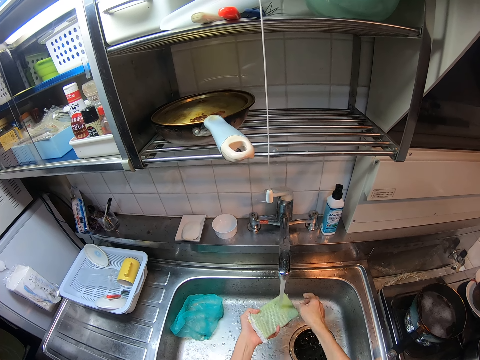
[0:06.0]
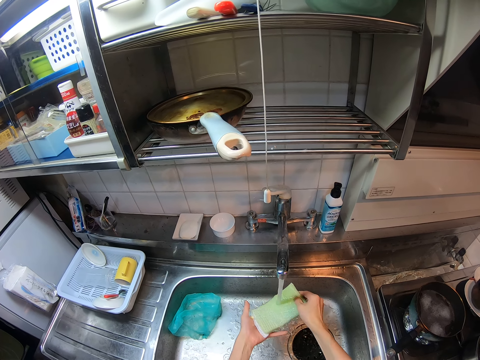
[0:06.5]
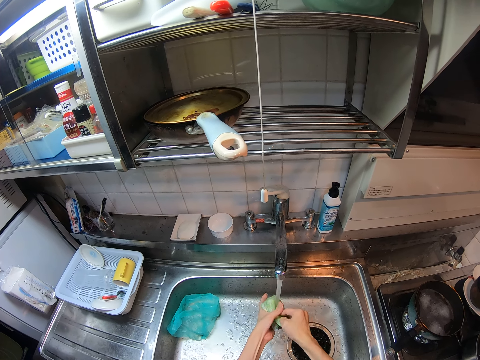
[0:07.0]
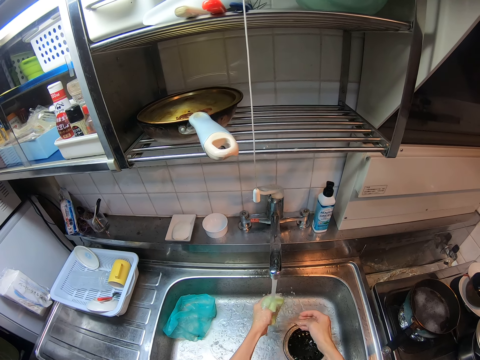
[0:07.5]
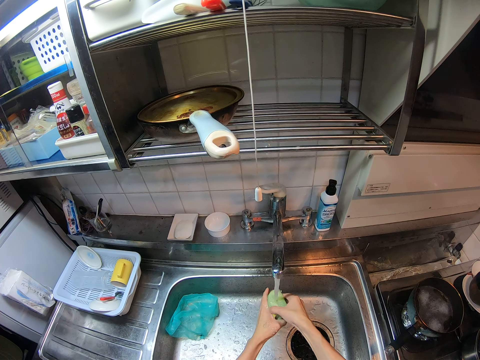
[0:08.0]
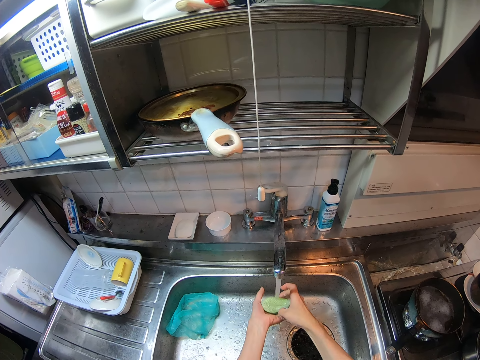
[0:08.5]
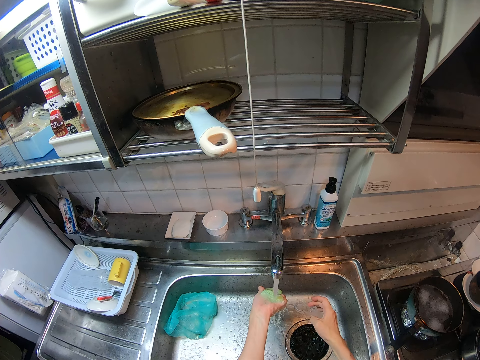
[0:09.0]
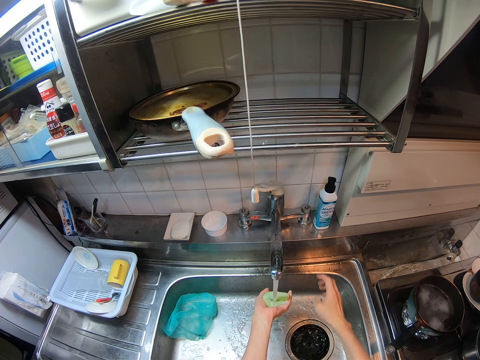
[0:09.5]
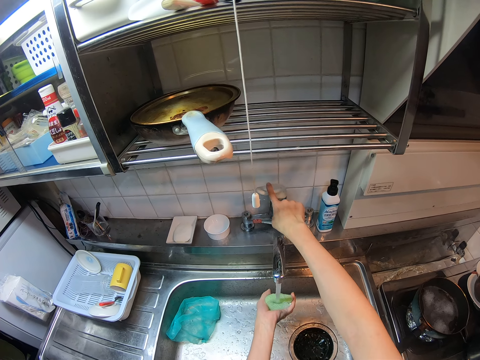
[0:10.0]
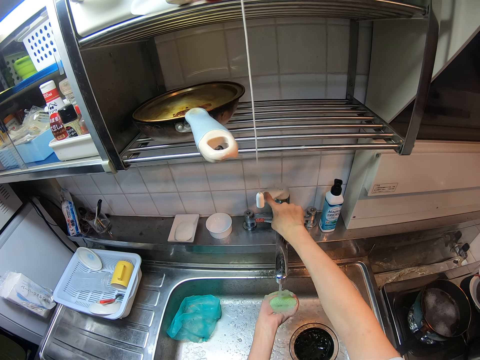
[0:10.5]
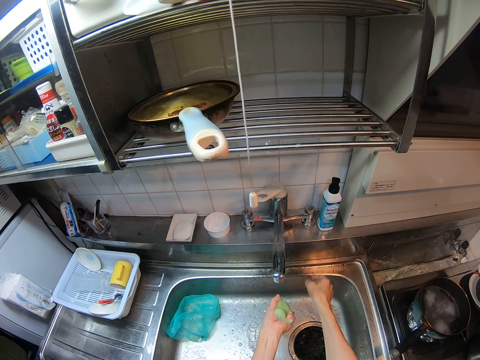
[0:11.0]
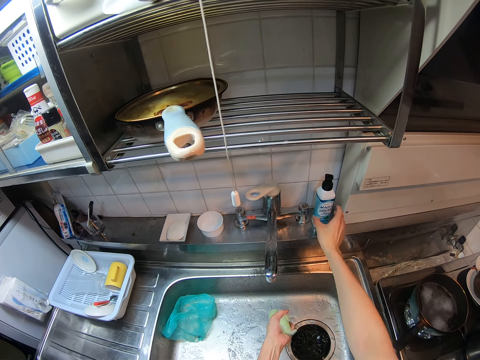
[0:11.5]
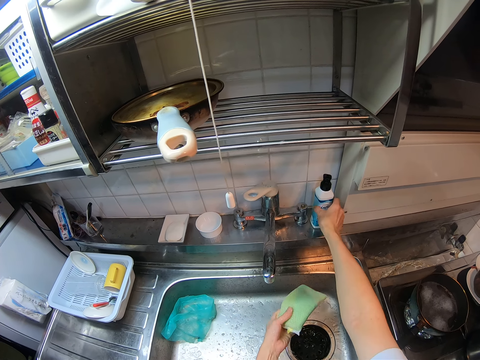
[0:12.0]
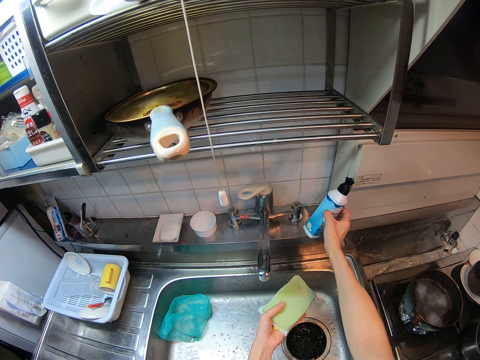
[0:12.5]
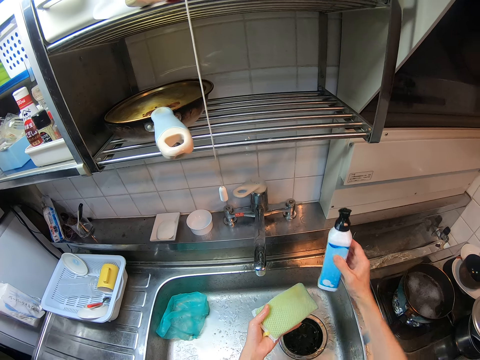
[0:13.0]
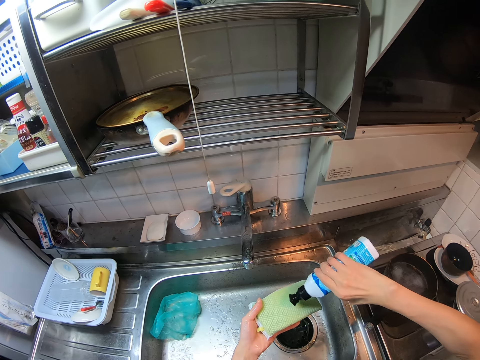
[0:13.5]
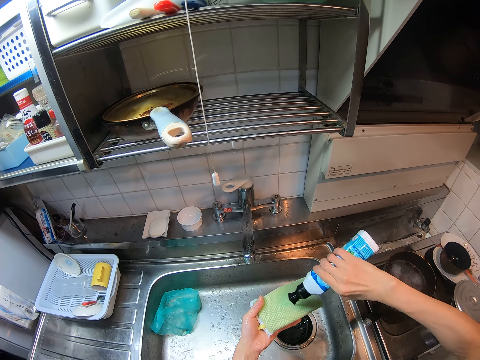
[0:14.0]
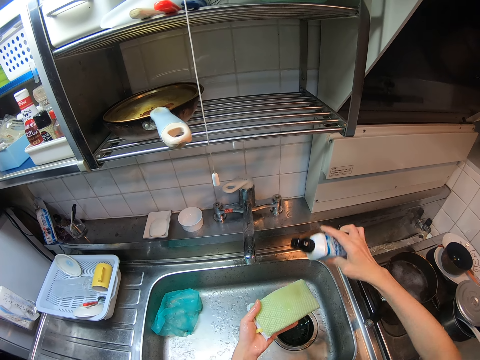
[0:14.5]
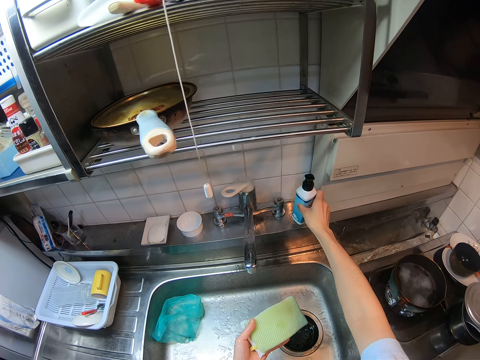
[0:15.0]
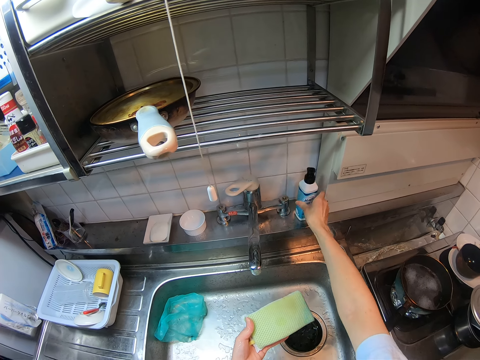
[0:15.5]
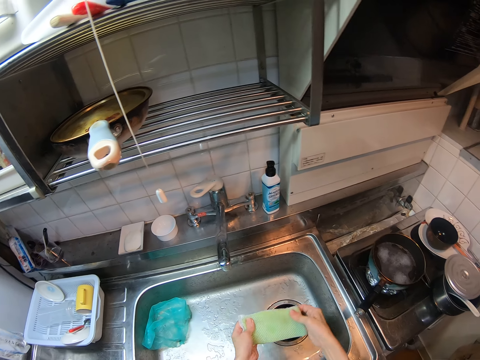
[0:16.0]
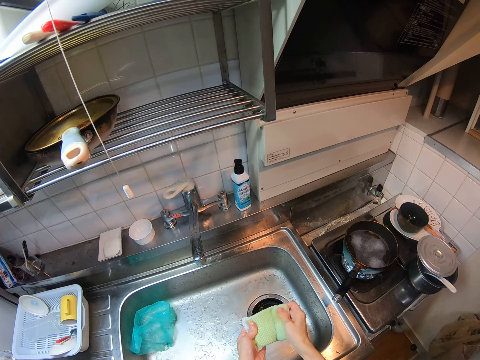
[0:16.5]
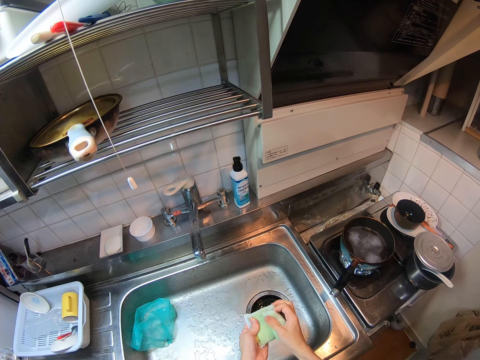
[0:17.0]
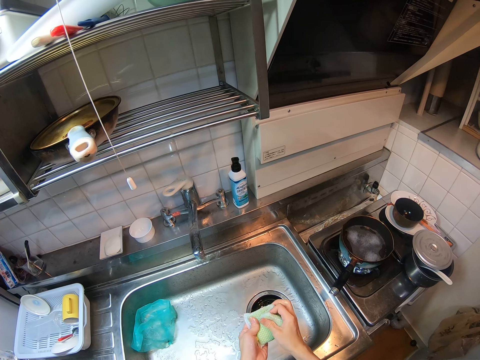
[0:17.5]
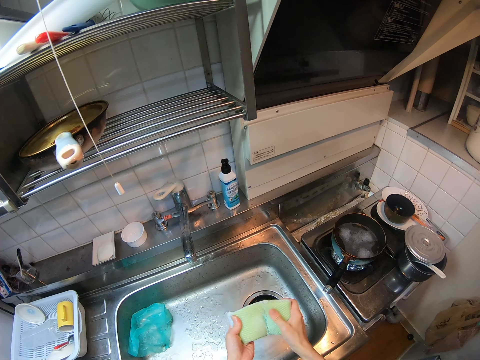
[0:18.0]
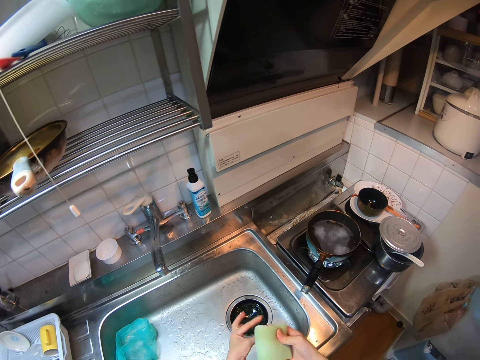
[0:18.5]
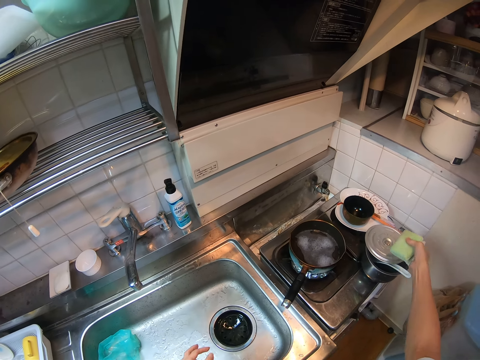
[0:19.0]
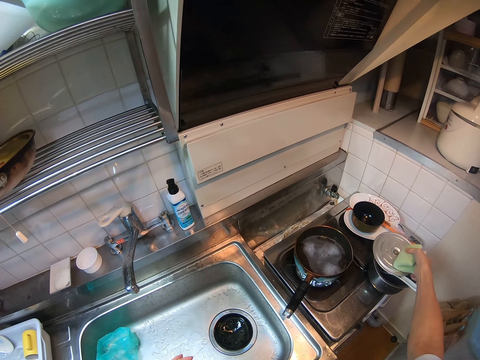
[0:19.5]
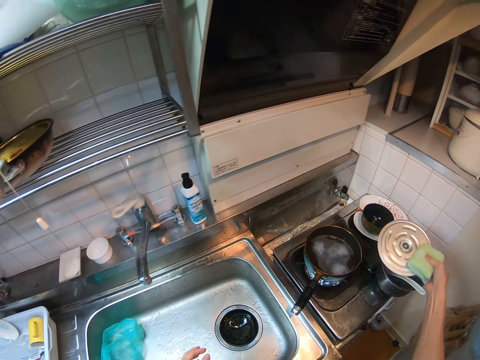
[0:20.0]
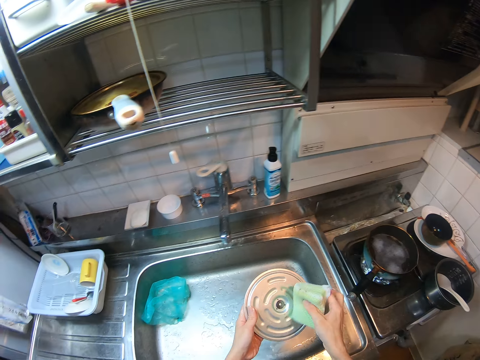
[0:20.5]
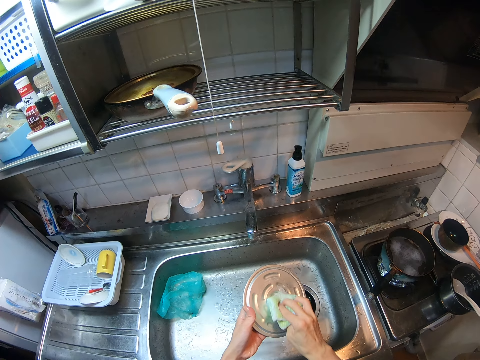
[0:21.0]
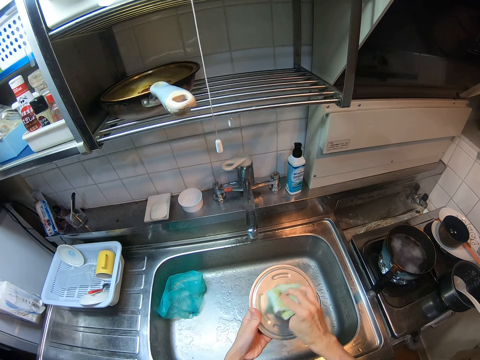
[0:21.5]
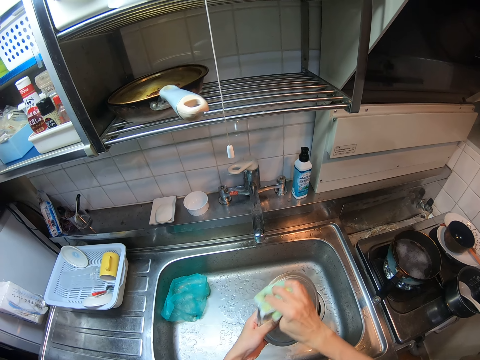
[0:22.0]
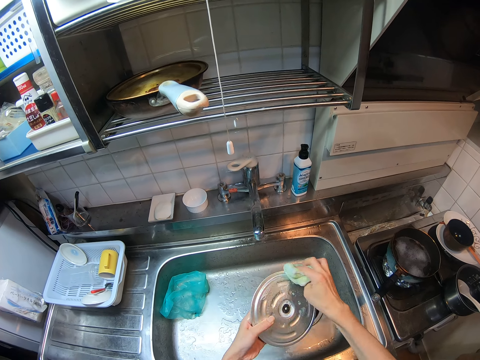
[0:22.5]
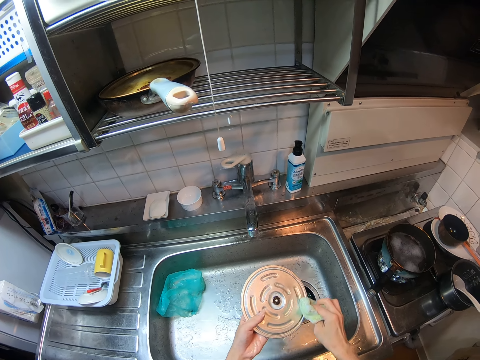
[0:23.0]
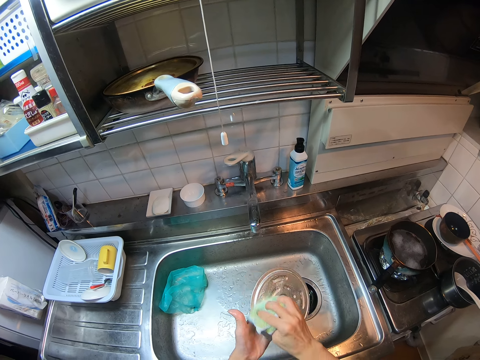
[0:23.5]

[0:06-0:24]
The camera wearer folds the foam sponge or scrubber. They squeeze the foam sponge into the sink. They turn off the sink tap with a hand. They pick up a bottle of soap from a sink compartment beside the sink tap. They pour soap on the foam sponge with the bottle. They drop the bottle of soap on the sink compartment beside the sink tap. They squeeze the foam sponge with the soap. They spread soap on the scrubber with a hand. They pick up a pot cover or lid from a pot on a cooker beside the sink. They wash the pot cover round with the foam sponge.

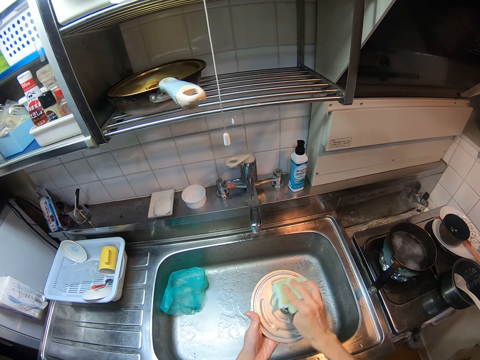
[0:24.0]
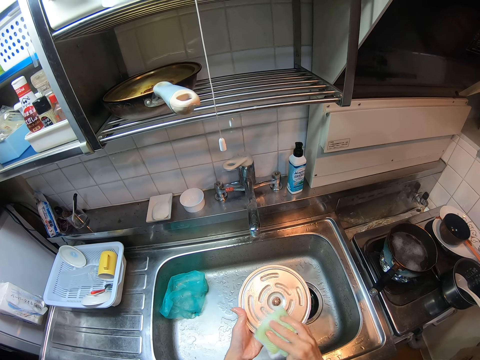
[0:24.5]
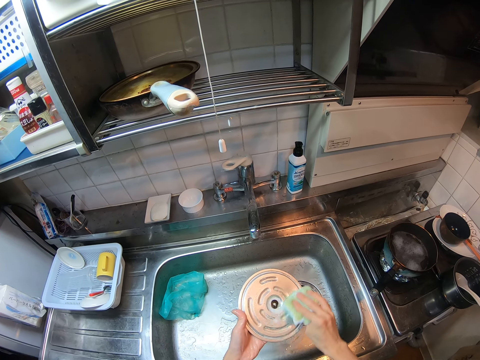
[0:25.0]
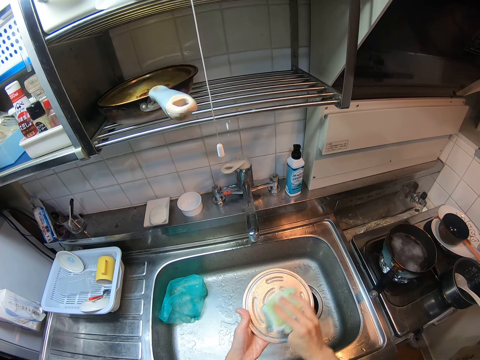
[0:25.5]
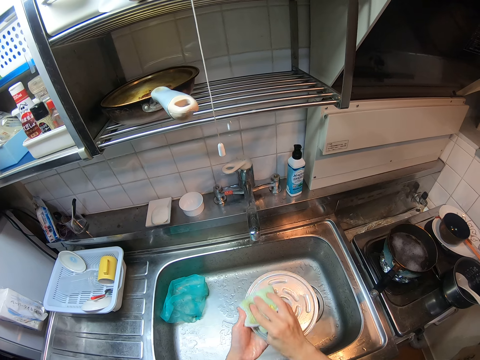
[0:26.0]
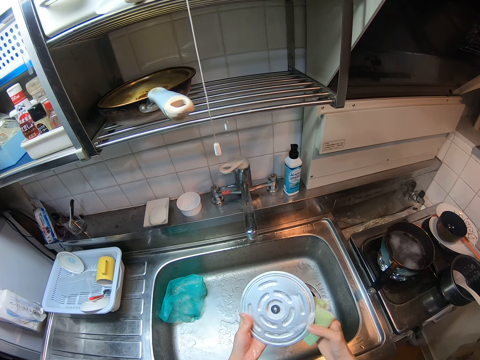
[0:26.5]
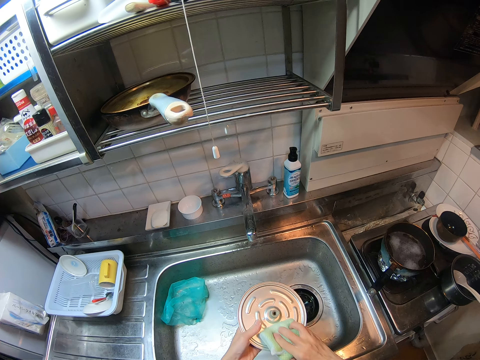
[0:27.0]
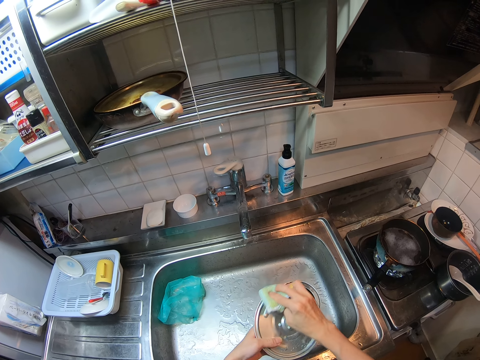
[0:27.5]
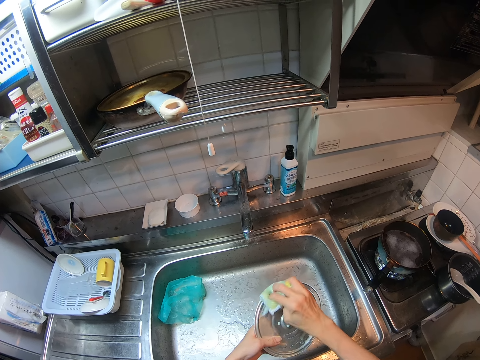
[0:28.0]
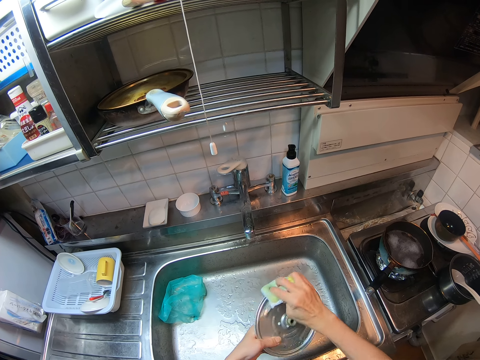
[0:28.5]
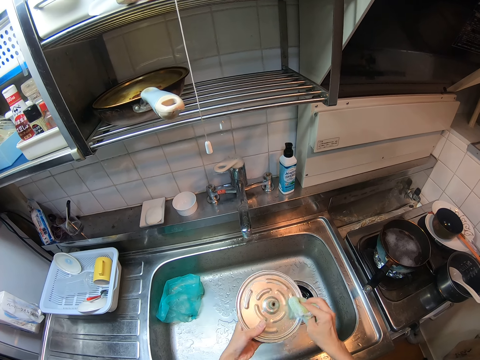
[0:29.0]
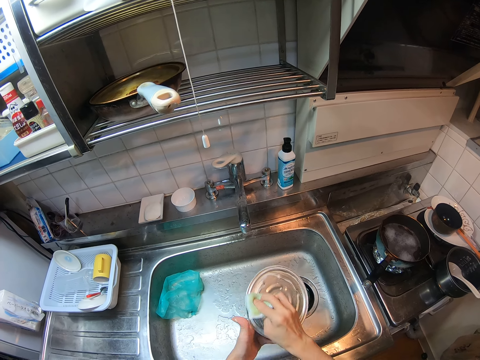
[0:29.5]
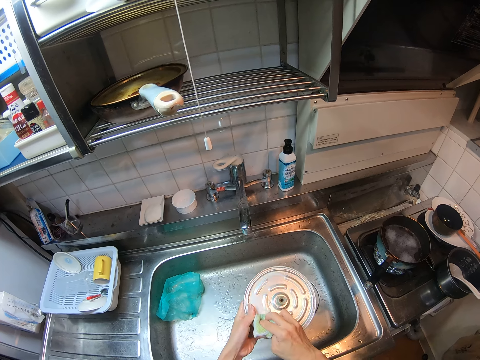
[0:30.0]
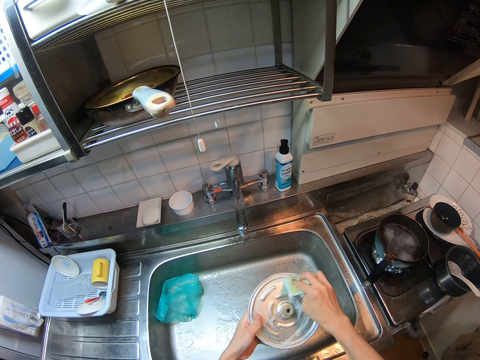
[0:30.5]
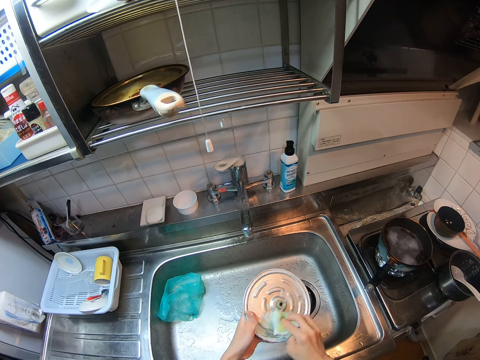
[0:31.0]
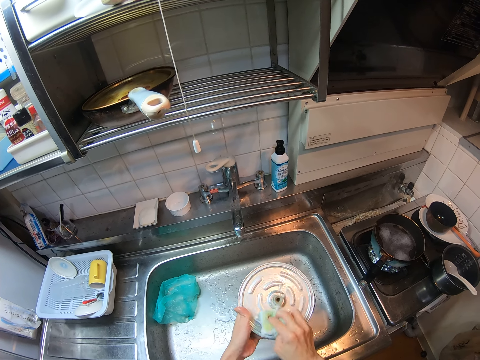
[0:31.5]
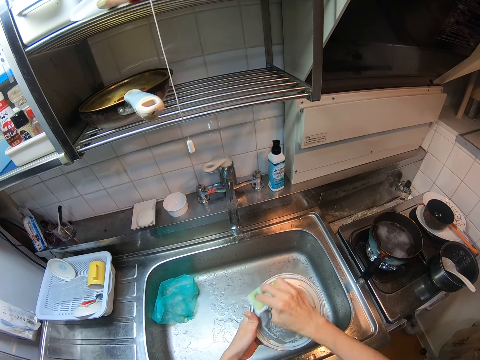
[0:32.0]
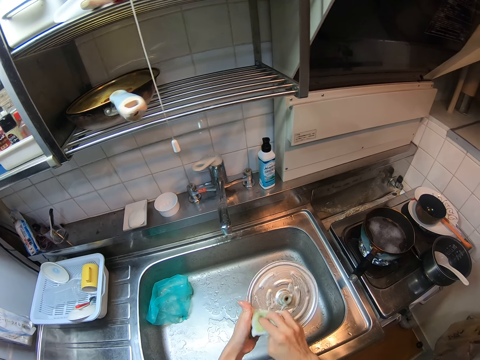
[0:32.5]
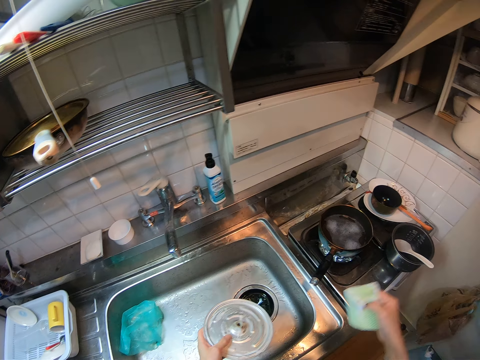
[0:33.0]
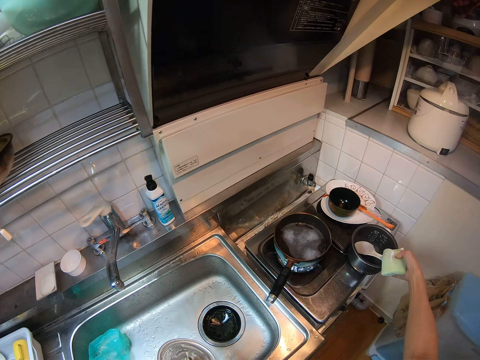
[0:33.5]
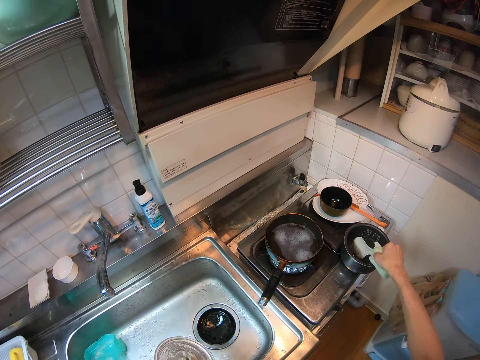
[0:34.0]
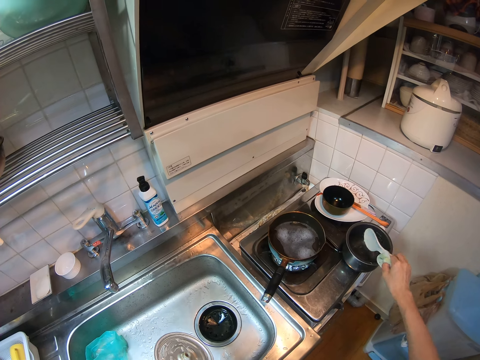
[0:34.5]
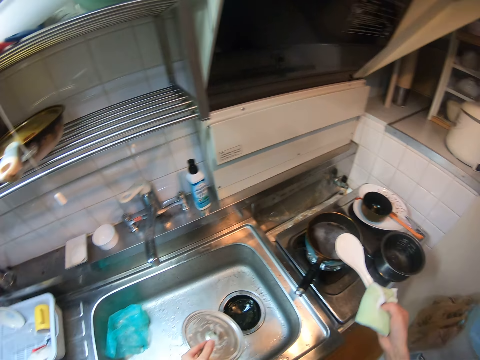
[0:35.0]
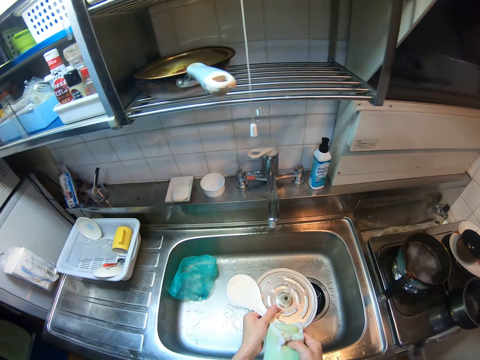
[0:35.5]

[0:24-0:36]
The camera wearer flips a lid on a hand. He cleans the lid with a scrubber. He picks up a serving spoon from the pot on the cooker beside the sink. He passes the spoon to his left hand.
